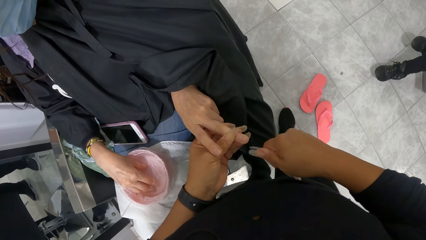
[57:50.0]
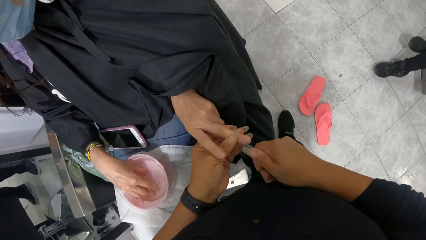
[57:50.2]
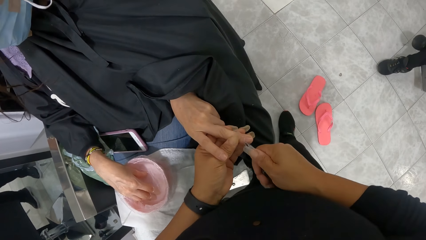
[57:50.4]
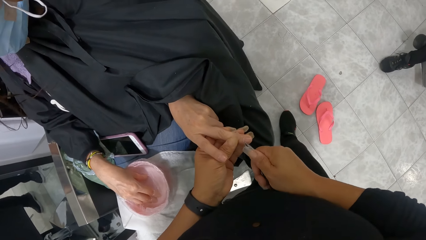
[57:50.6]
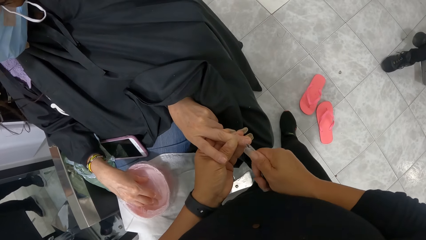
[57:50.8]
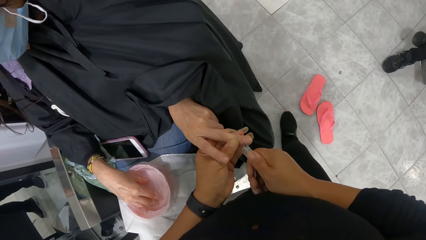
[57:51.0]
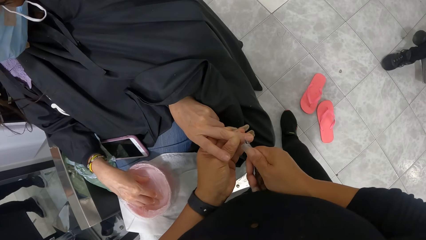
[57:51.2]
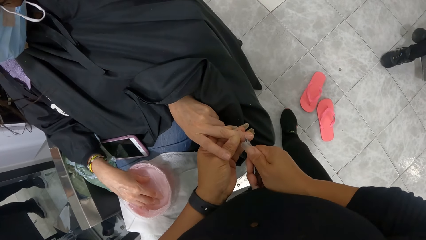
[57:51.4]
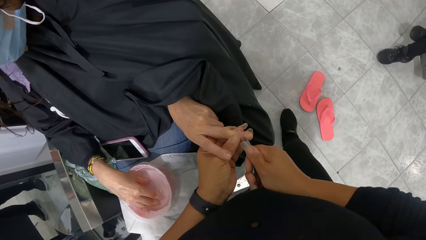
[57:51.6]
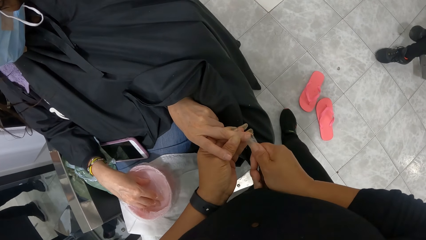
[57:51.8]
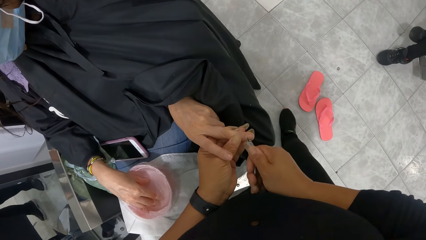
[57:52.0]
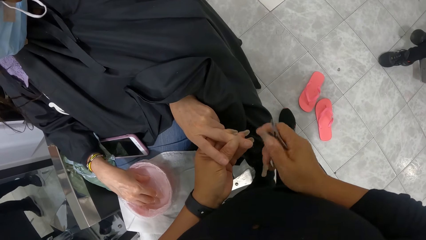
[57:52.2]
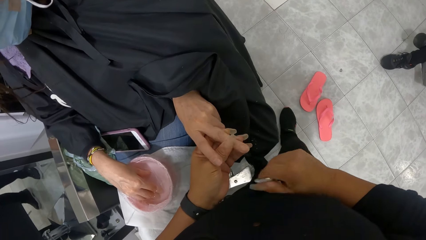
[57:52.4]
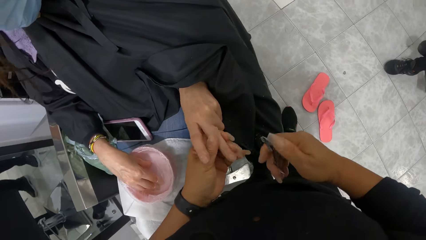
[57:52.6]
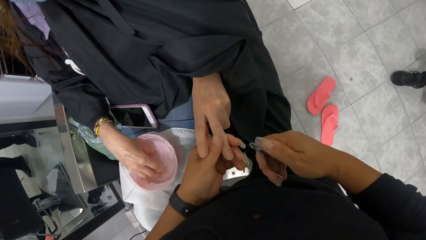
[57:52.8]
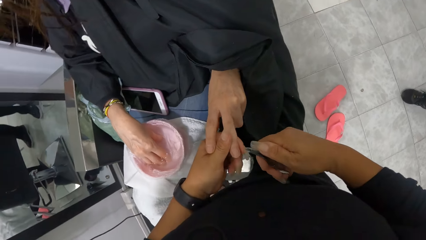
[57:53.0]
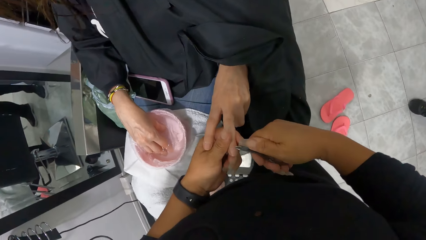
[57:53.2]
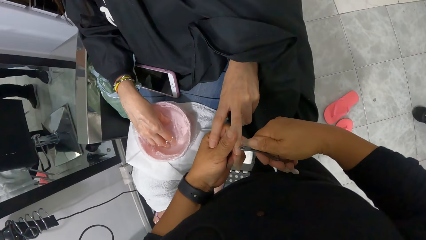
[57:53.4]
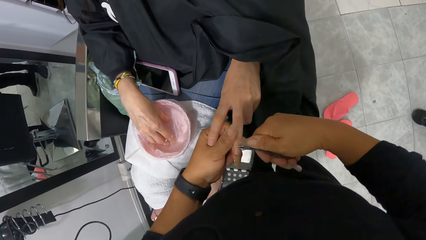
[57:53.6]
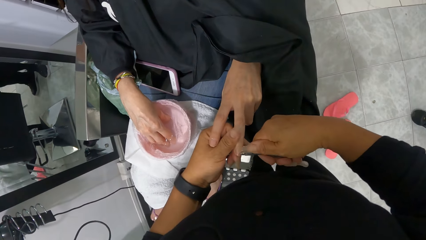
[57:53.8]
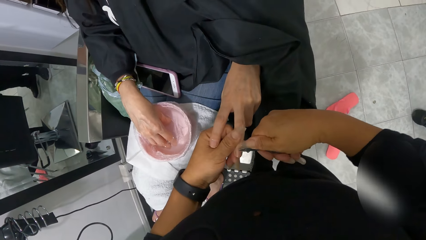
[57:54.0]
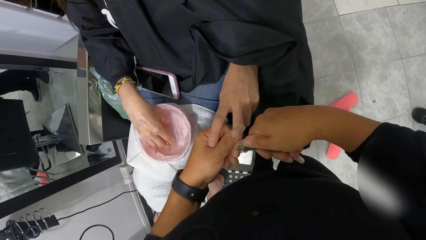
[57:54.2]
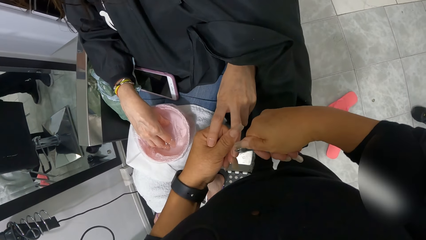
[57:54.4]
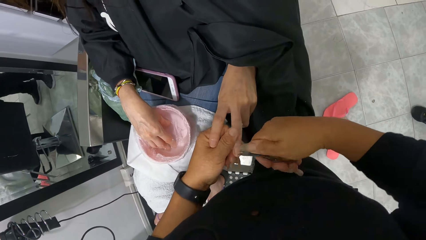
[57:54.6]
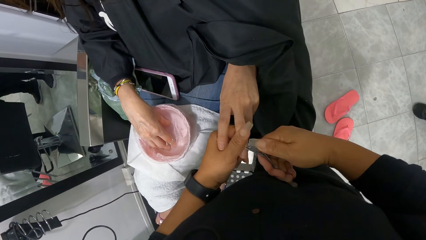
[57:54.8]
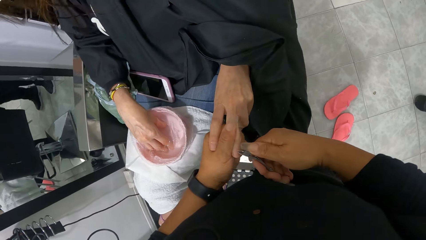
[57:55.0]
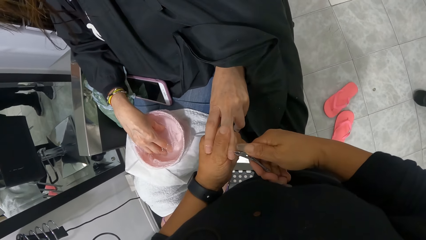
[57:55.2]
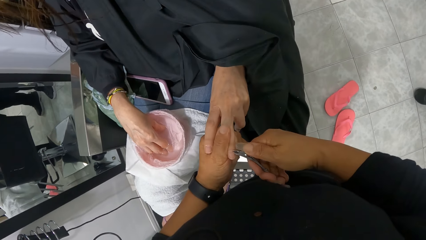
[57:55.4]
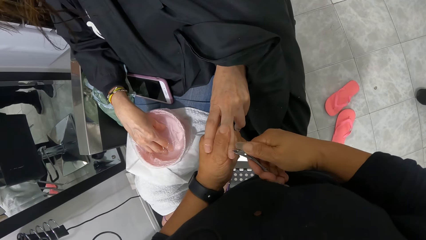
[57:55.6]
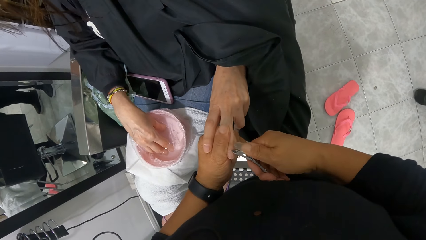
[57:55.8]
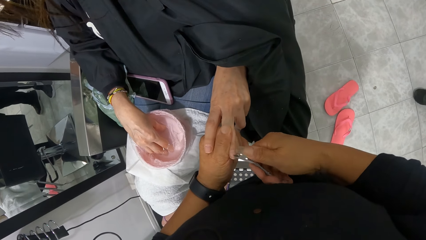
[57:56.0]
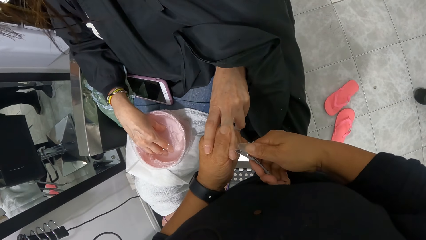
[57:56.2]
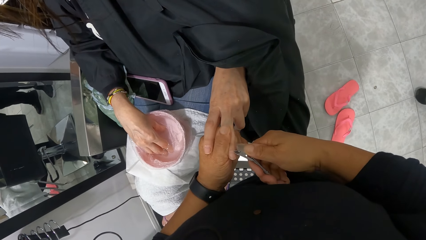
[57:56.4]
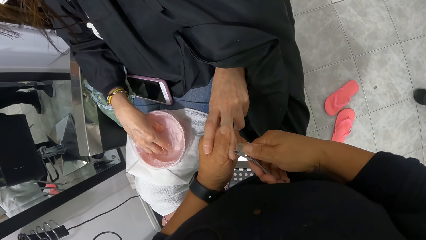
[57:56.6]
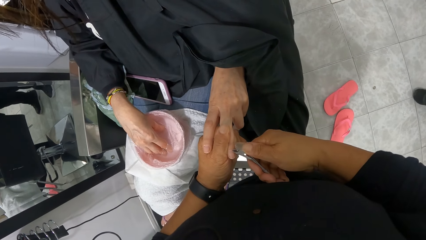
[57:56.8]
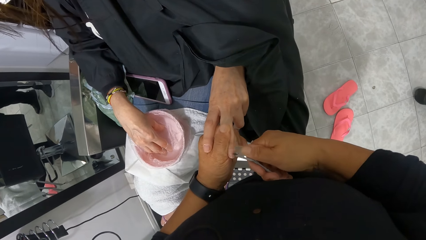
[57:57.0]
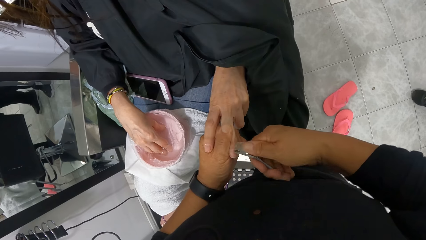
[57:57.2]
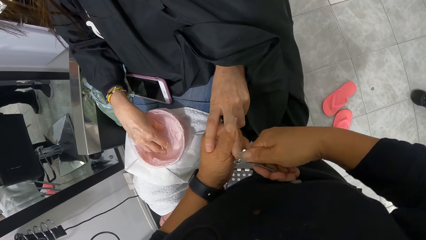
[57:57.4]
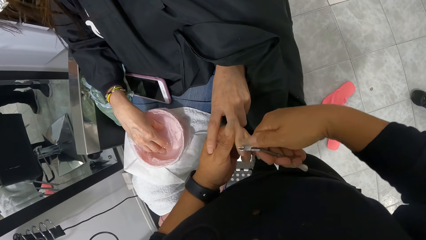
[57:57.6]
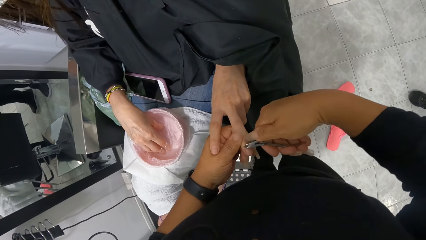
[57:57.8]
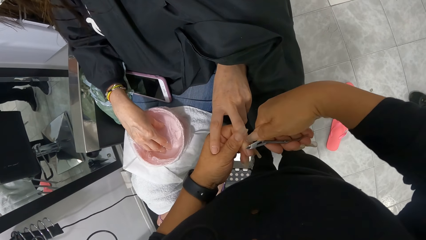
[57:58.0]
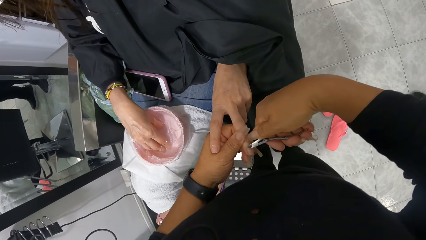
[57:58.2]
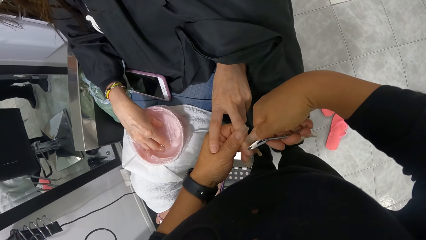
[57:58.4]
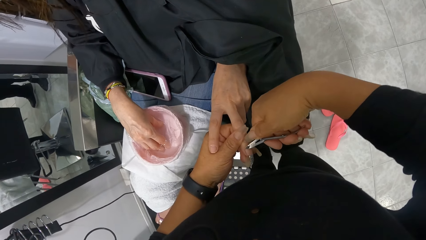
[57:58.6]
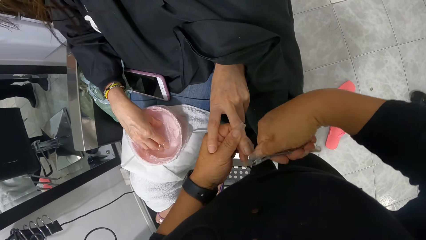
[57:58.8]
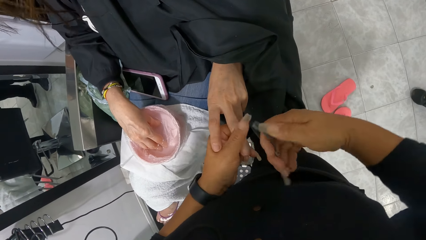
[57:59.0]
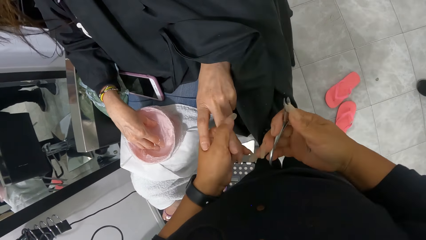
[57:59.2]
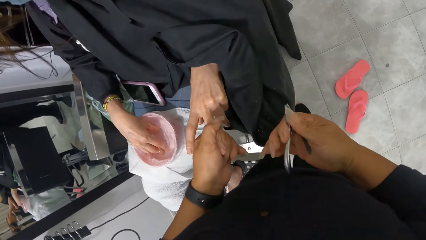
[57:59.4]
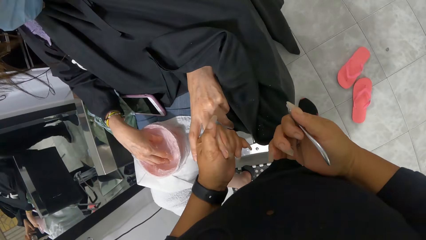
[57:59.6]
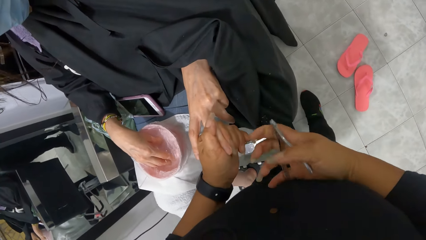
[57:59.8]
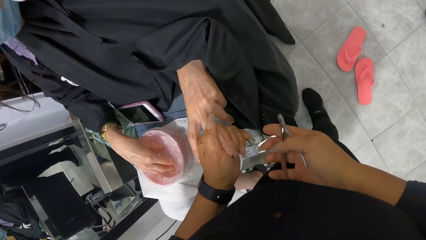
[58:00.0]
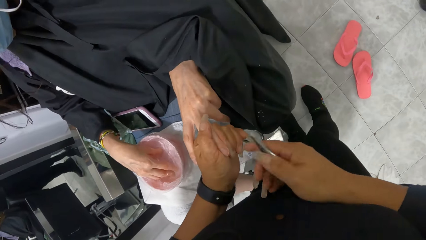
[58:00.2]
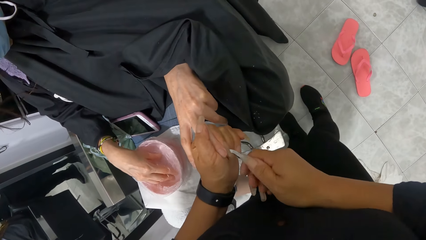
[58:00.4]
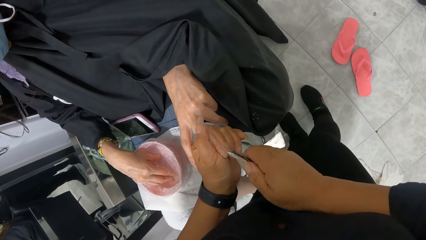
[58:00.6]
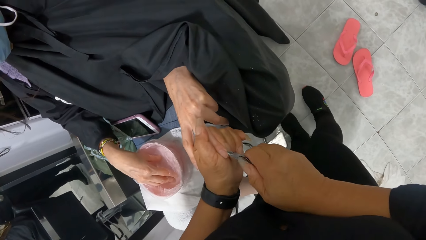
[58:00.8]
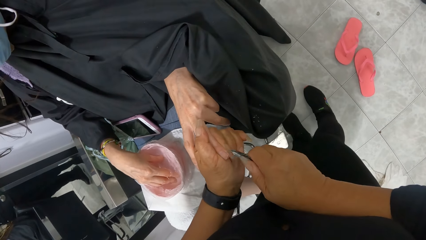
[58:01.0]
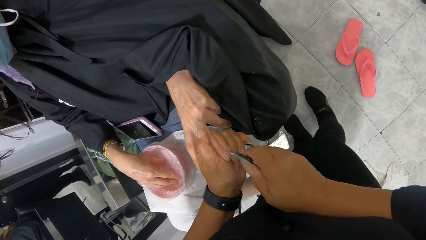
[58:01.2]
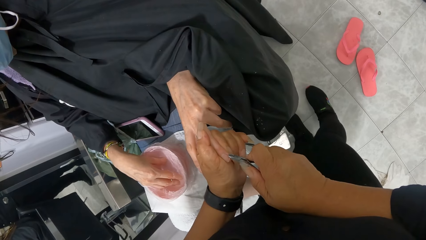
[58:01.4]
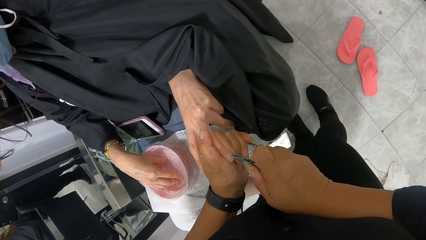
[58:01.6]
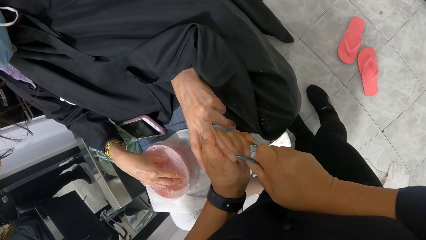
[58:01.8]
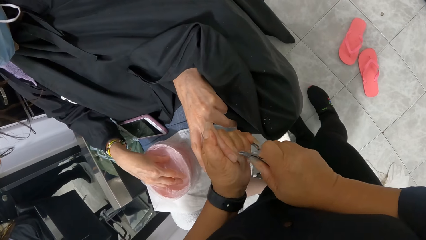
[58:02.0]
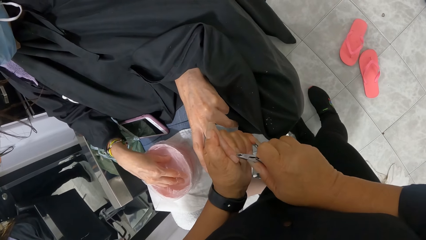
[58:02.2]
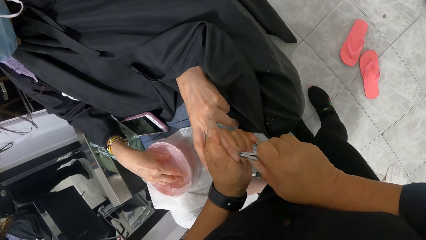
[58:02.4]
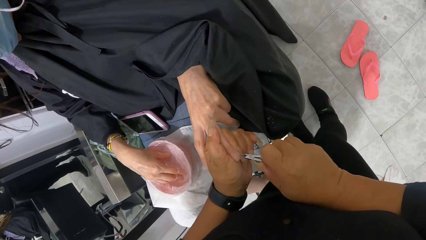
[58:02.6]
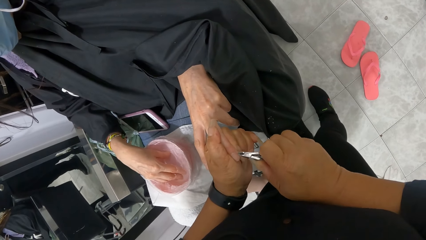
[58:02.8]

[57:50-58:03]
The camera wearer rubs on the nail. They remove the nail cuticles. They rub on the nail.

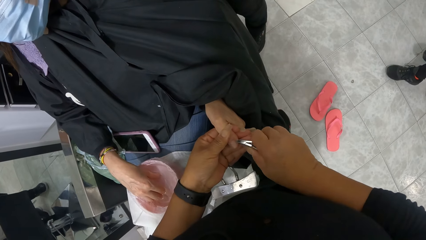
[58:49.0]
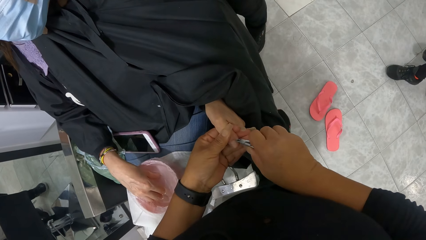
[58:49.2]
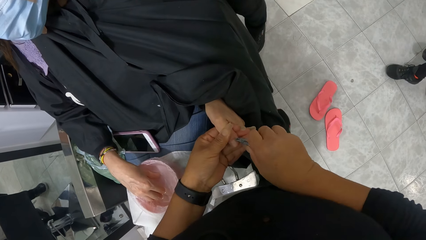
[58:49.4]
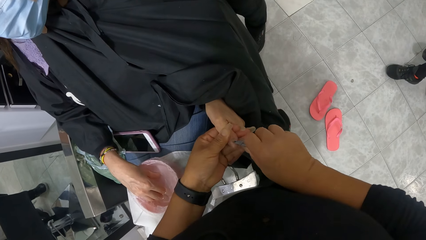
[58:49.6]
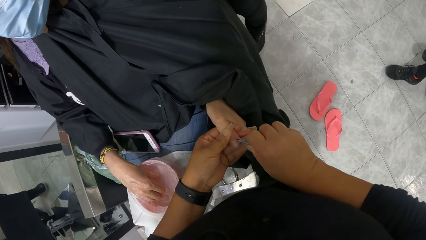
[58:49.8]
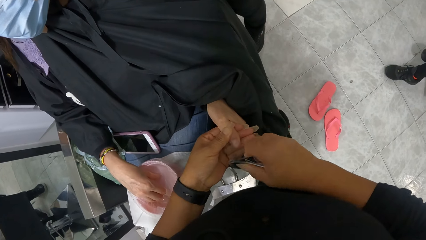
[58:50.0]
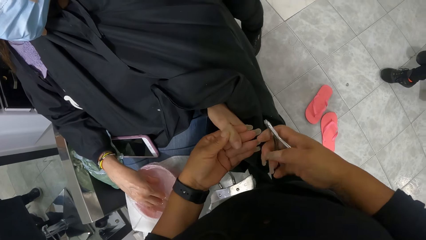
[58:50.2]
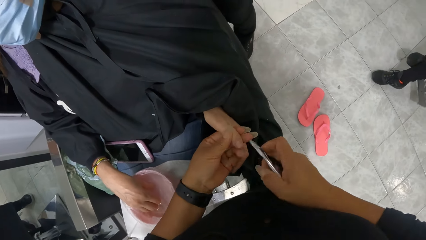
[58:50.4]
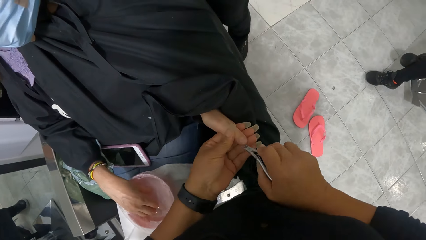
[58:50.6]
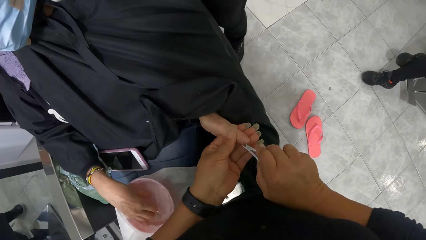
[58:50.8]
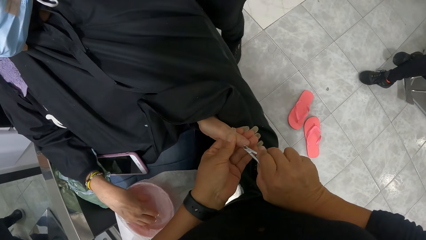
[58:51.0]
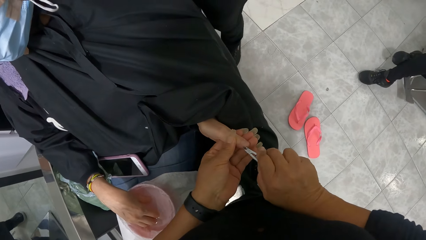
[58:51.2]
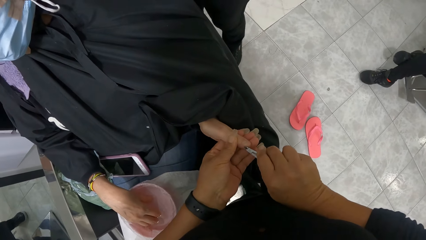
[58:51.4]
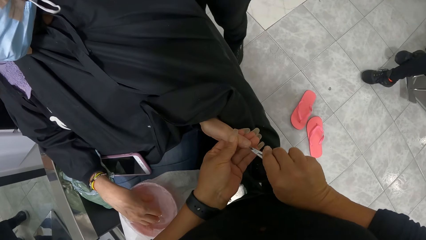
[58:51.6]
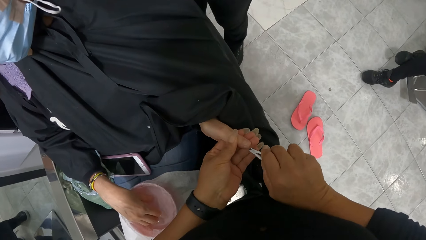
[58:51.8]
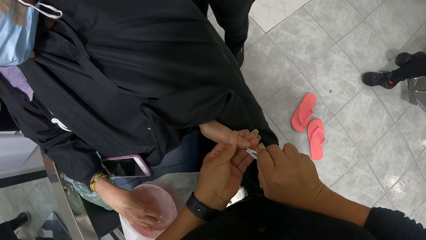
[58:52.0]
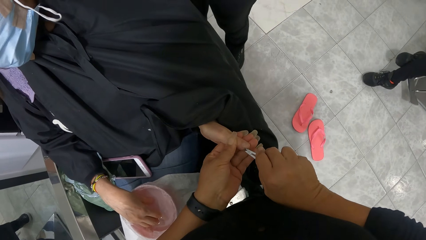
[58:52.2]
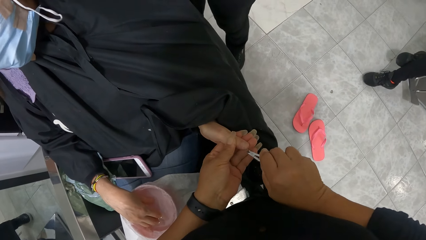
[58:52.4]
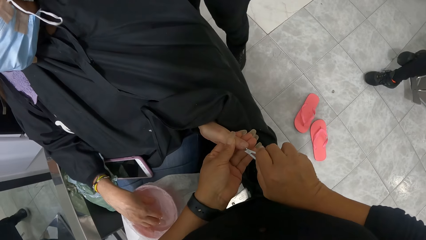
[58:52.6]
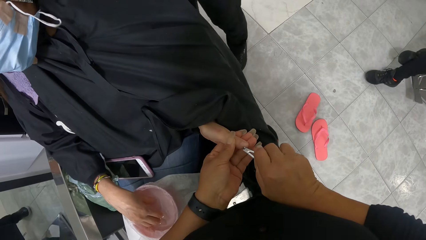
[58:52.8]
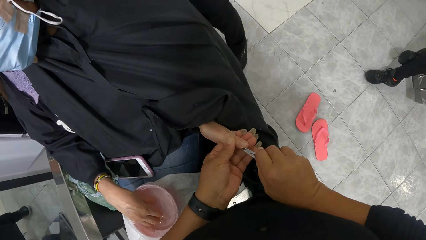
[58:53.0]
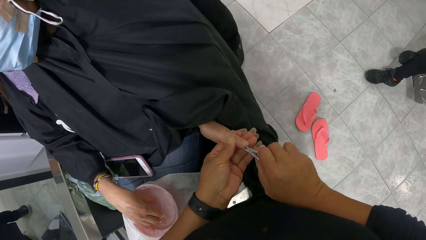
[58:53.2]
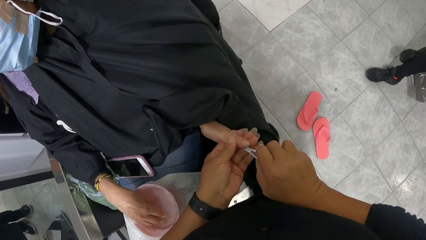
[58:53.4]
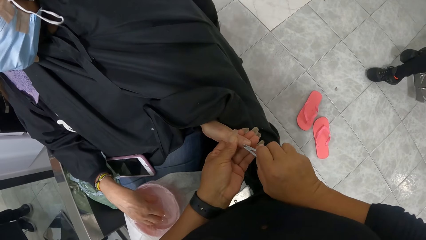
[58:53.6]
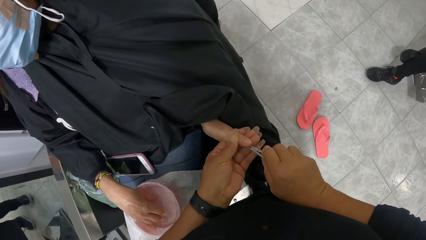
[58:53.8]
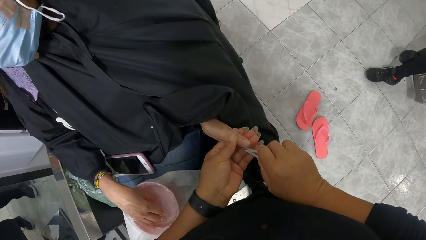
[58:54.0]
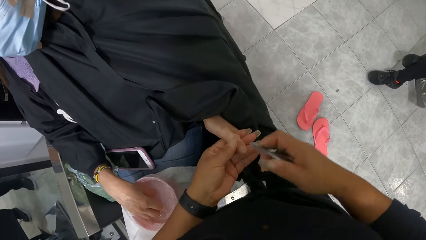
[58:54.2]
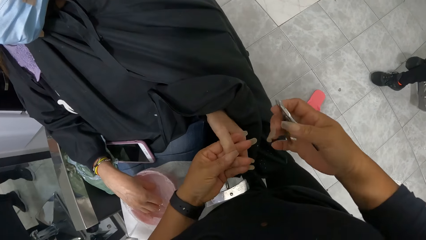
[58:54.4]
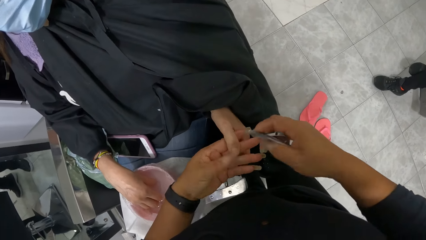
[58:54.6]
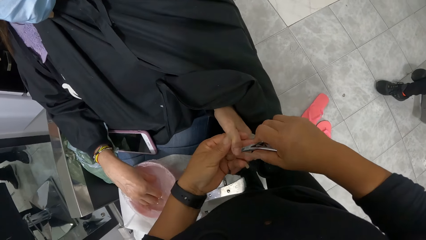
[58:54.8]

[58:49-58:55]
The camera wearer aligns a nail trimmer. They polish the nail of a person with the nail trimmer. They align the nail trimmer.
